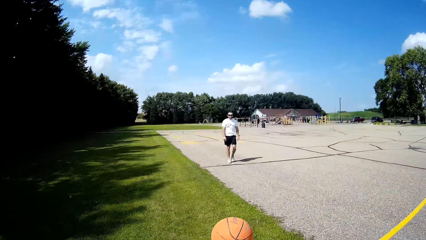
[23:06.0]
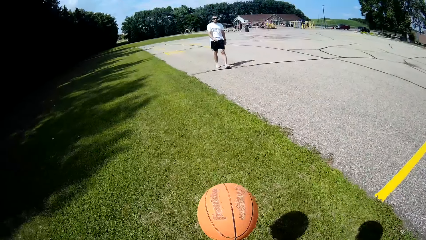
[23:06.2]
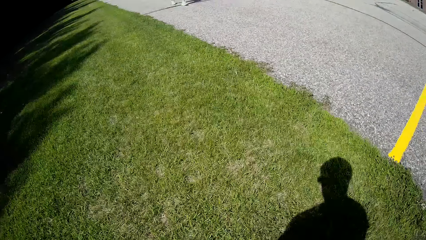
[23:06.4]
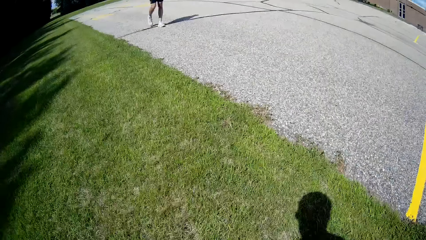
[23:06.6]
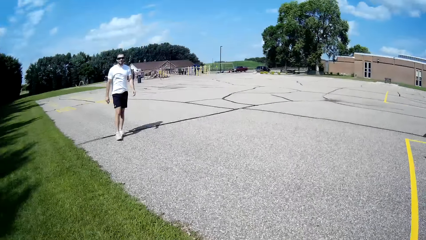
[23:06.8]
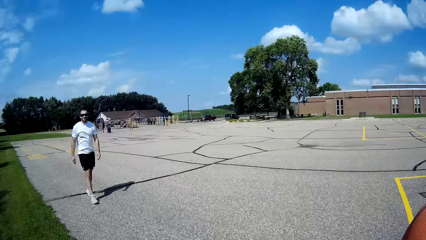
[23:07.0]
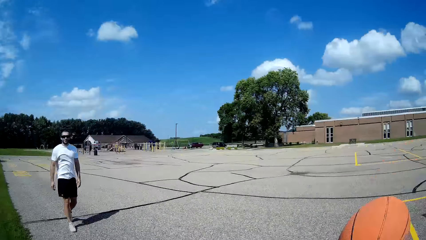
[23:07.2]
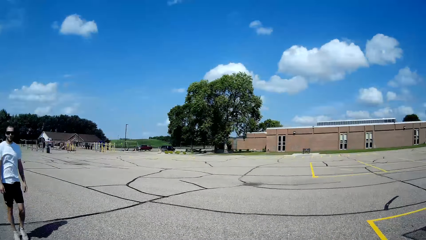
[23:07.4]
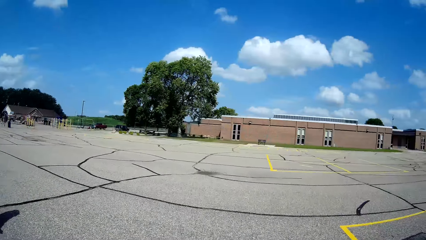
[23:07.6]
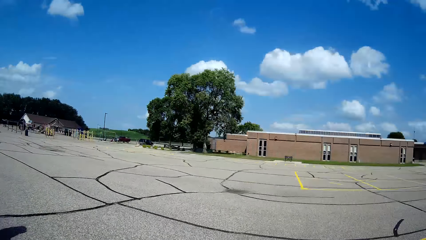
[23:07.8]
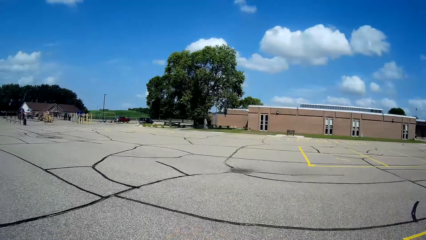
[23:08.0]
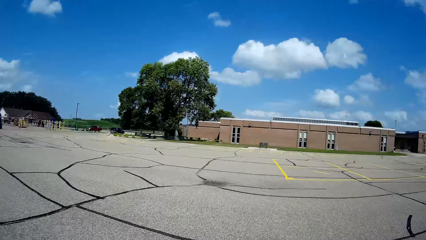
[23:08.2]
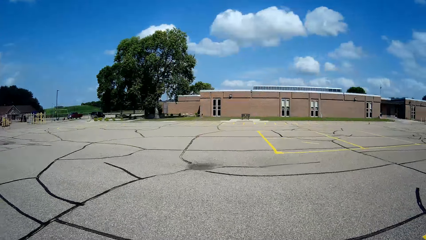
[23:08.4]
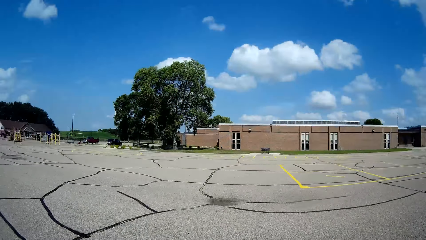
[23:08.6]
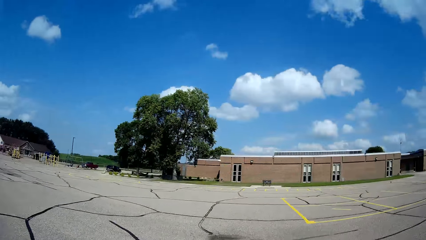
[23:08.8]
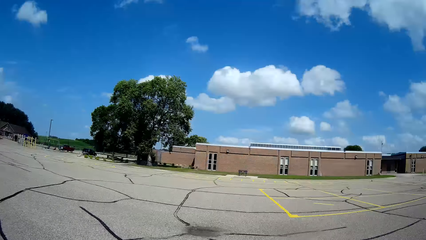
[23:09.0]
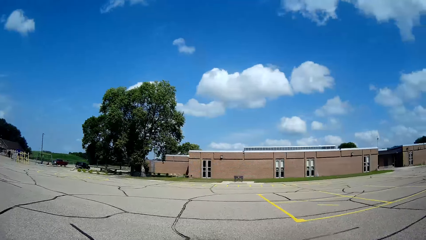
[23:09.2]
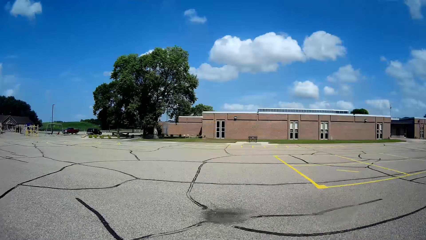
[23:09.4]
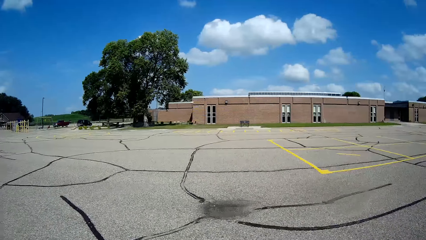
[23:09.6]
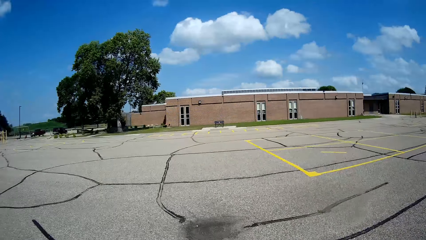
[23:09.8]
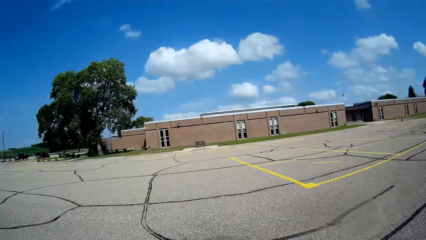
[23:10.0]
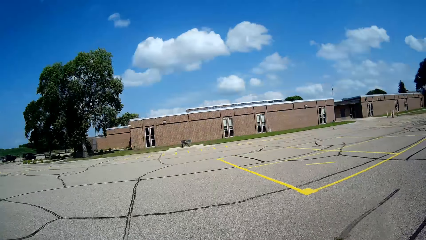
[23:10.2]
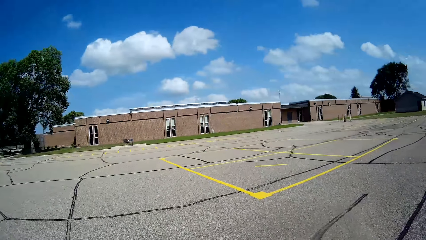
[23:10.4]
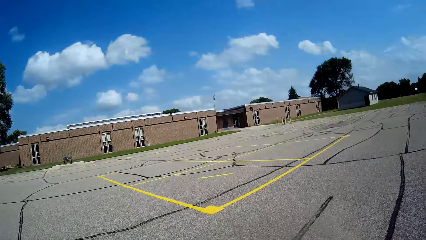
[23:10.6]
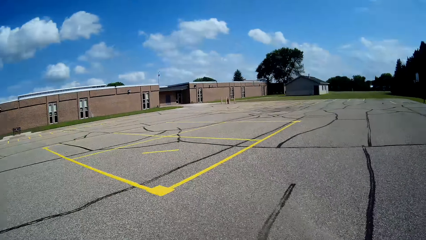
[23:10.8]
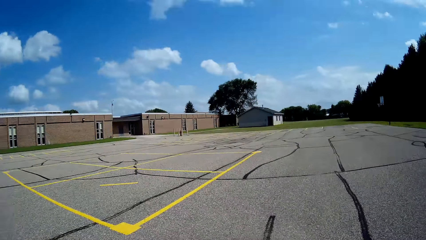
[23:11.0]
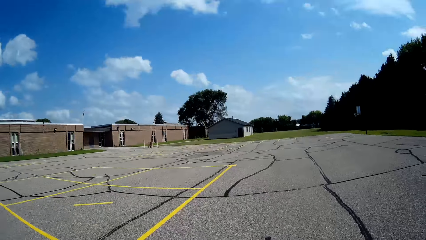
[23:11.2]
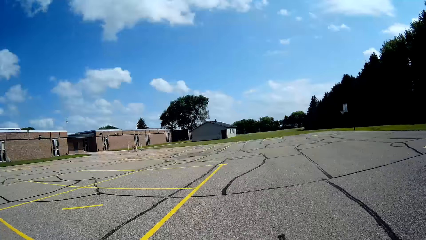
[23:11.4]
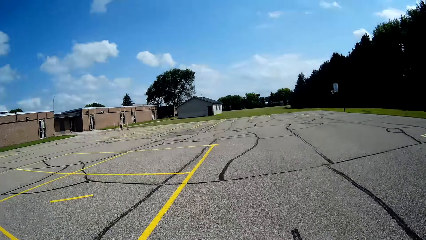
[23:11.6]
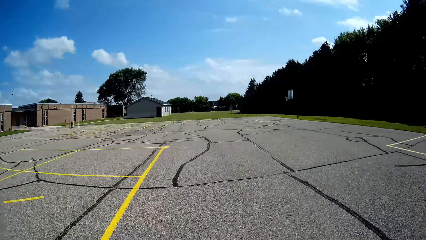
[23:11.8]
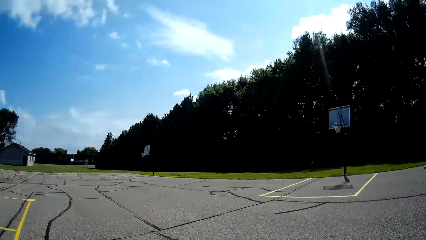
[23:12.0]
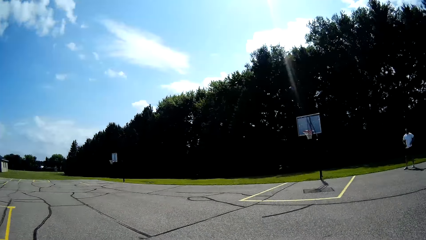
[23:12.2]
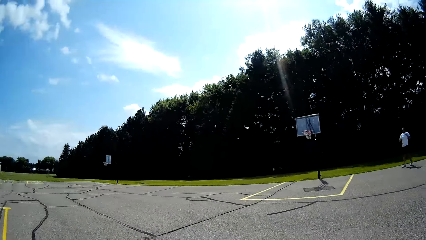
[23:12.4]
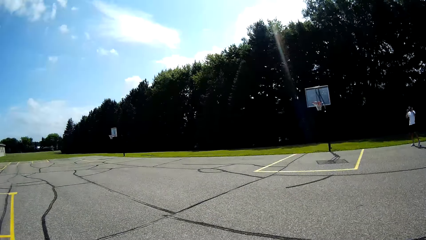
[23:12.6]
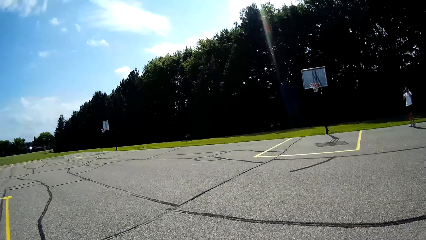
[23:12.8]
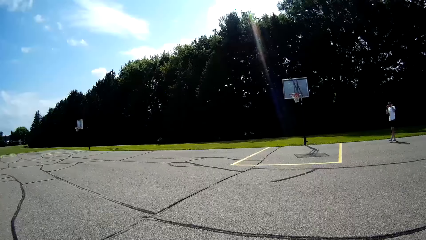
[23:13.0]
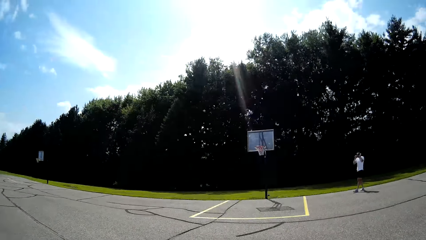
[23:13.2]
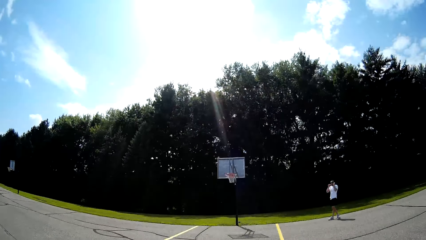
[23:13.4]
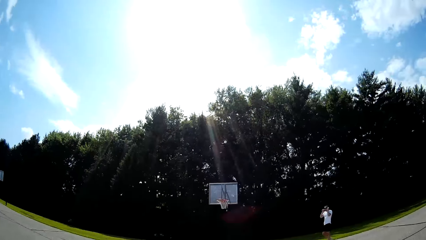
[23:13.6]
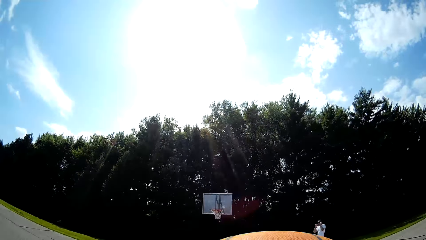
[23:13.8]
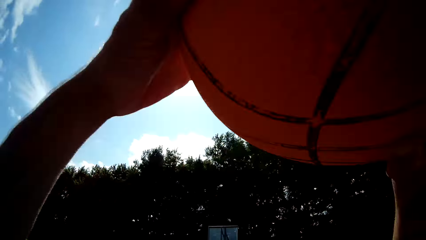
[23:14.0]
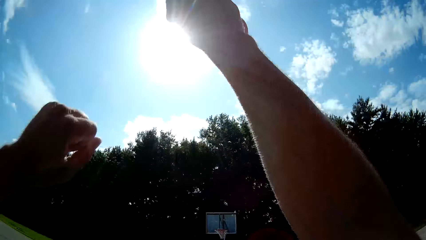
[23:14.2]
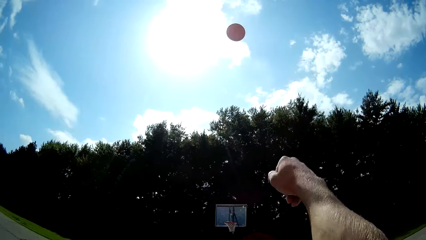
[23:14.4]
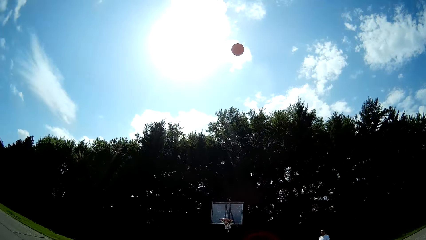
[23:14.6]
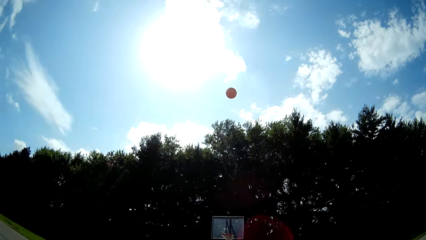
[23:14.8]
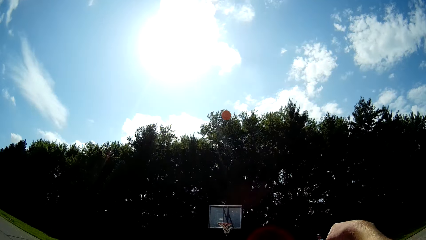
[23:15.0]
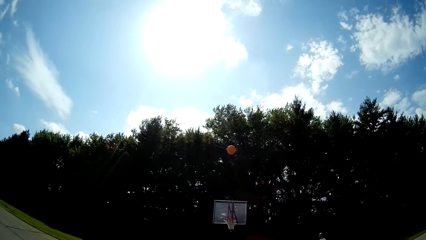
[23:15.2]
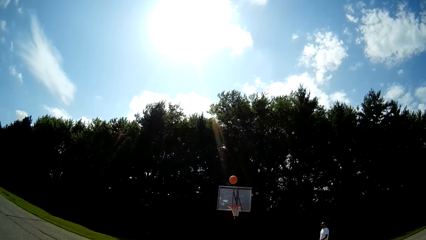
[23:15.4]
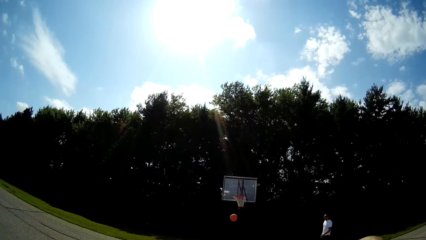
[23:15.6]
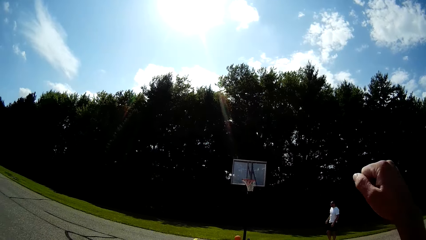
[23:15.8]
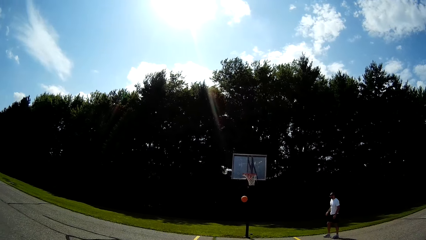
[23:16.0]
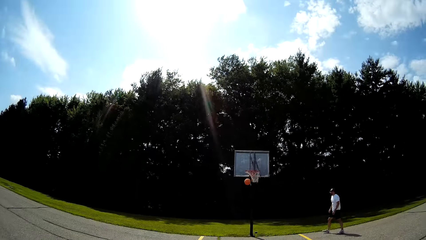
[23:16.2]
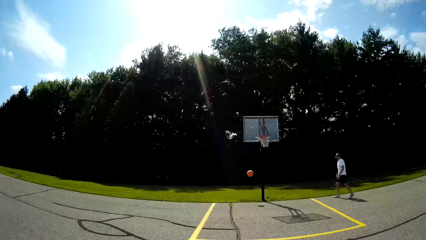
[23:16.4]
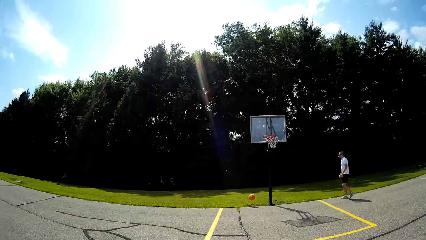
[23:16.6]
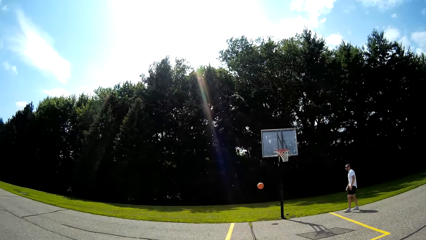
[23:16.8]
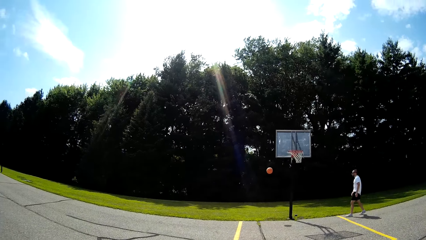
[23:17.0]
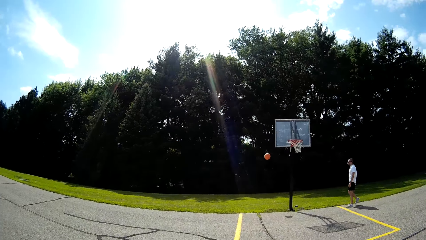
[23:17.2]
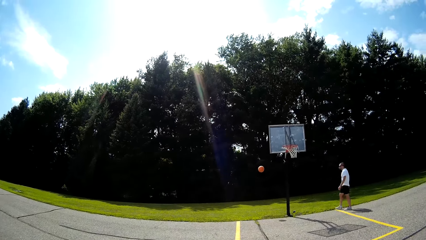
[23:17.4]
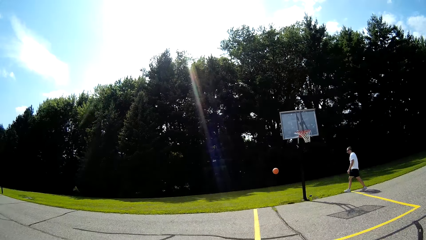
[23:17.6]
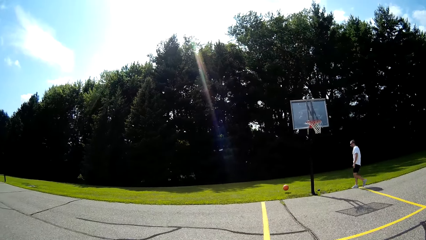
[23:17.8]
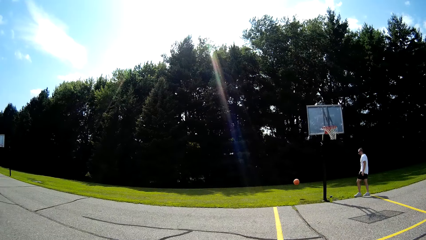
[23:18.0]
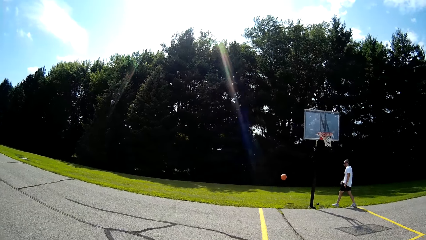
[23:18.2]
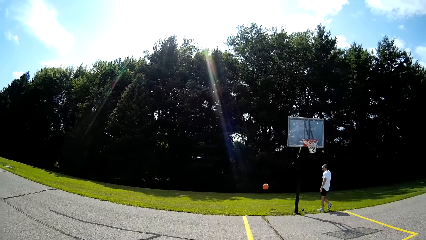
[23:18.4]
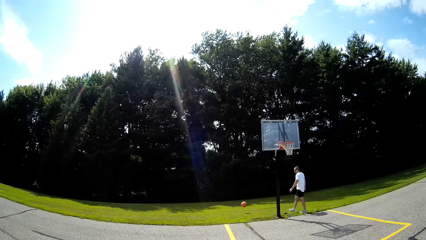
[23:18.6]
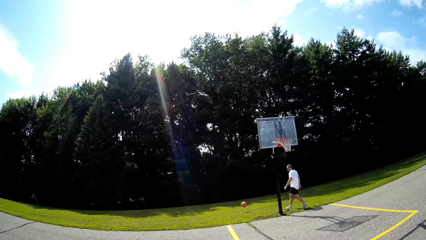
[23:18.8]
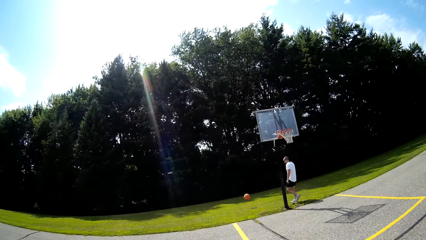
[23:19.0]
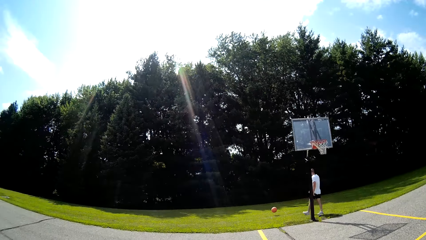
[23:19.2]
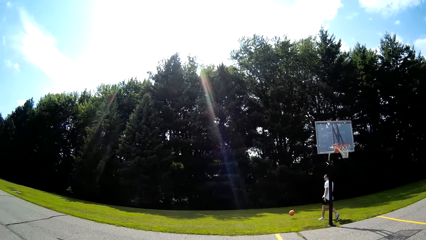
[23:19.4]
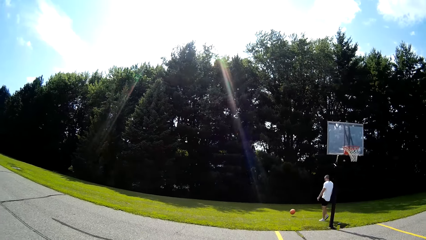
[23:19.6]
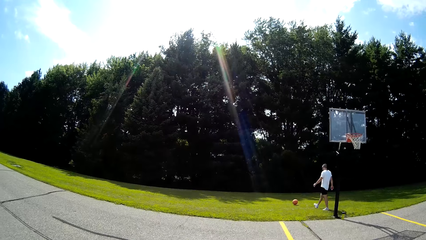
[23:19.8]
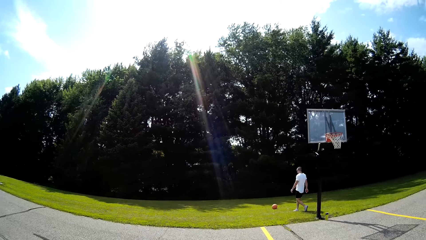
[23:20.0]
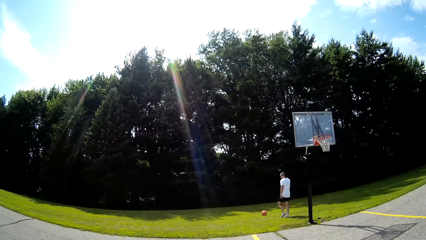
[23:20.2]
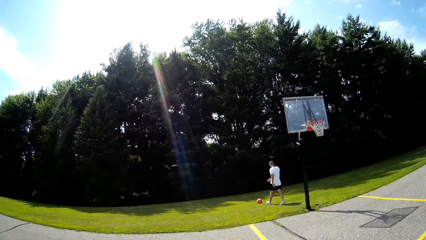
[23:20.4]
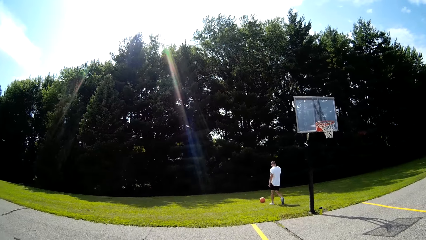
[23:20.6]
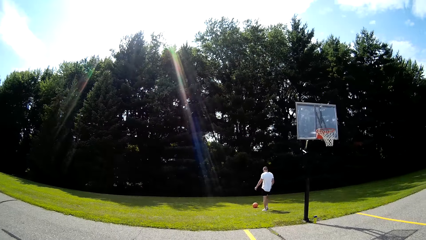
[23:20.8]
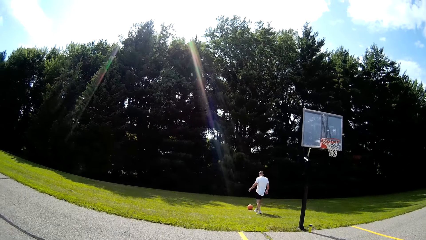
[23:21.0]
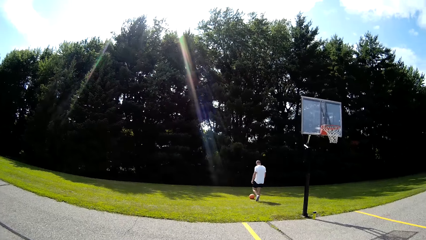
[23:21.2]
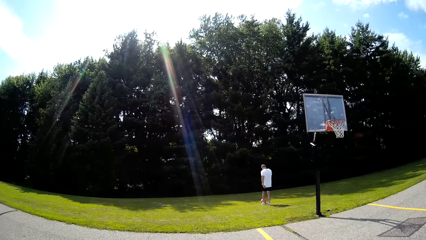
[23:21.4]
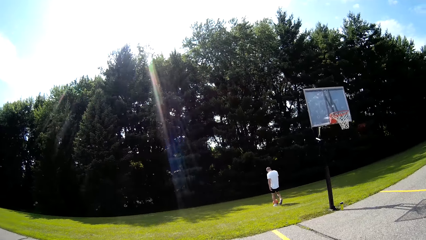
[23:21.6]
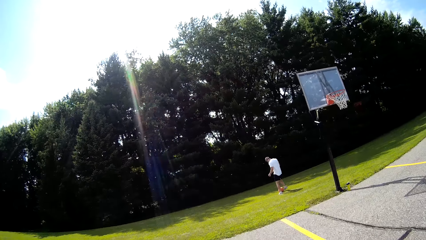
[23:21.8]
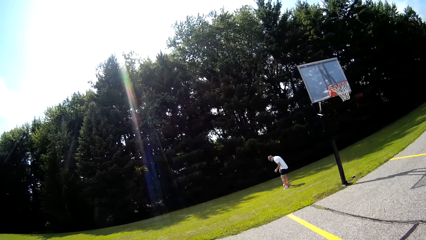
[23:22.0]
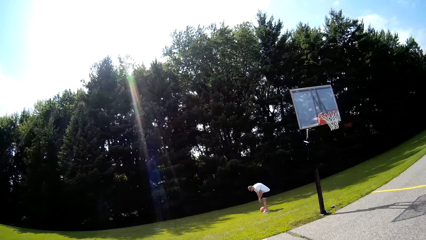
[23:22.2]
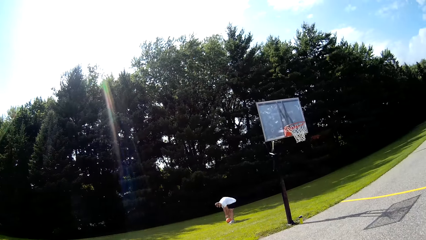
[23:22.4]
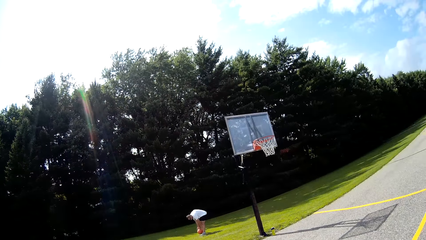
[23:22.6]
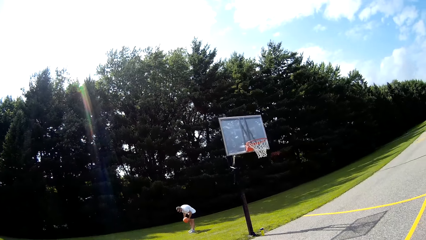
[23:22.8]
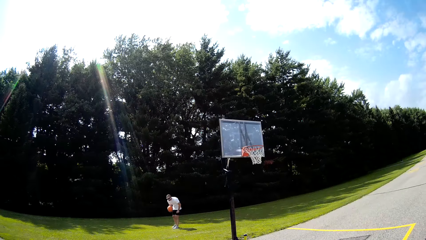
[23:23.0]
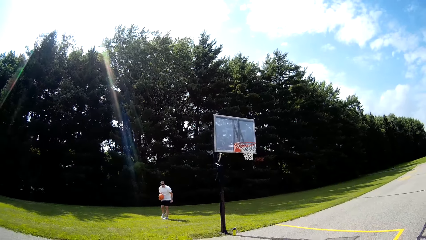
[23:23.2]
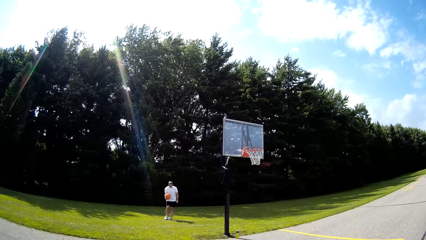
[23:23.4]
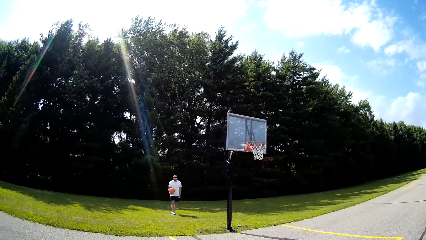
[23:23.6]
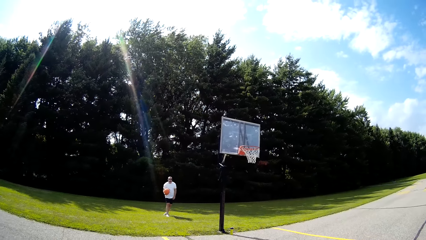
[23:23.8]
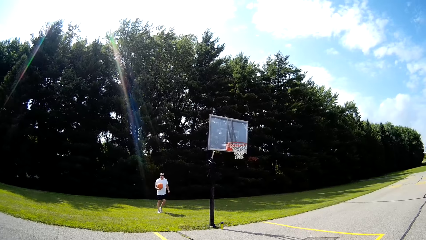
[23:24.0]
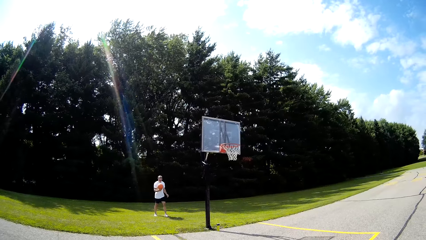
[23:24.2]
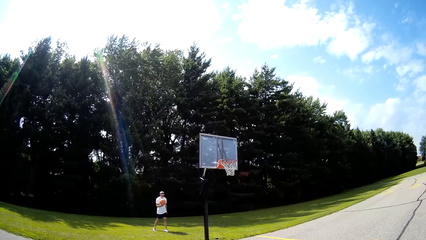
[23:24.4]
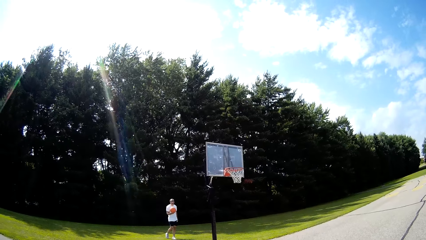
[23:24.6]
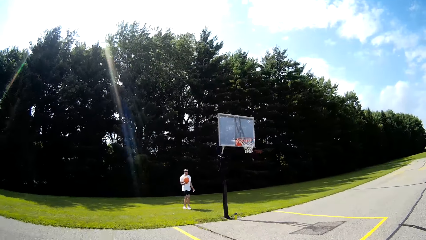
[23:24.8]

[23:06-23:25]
The camera wearer walks around. They take the ball and play with the basketball. They walk the field. They throw the ball on the net. They walk across the basketball court. A person walks towards the ball.
